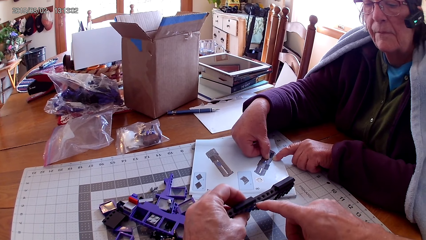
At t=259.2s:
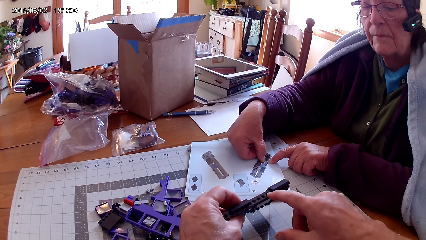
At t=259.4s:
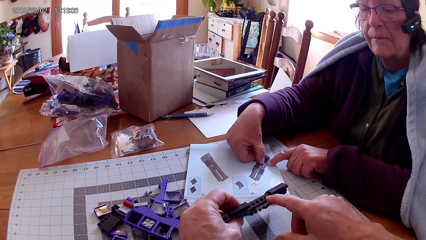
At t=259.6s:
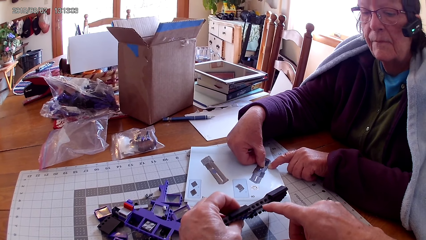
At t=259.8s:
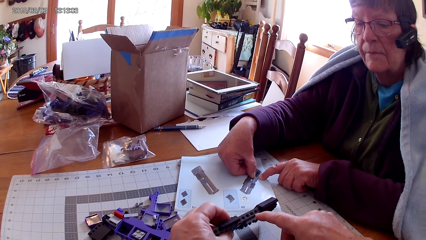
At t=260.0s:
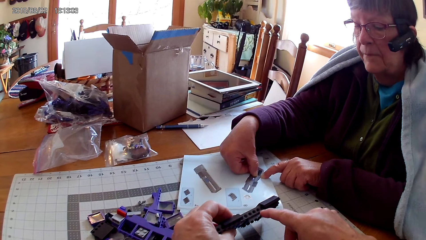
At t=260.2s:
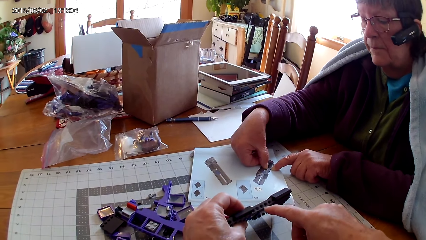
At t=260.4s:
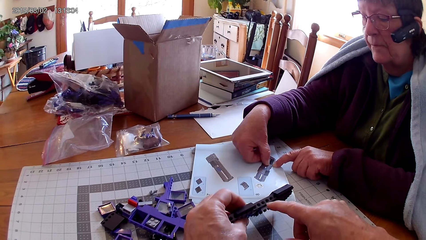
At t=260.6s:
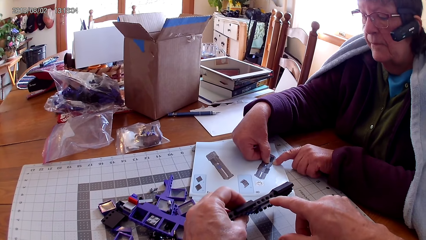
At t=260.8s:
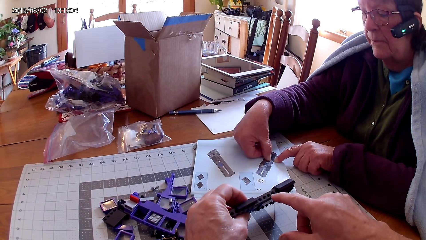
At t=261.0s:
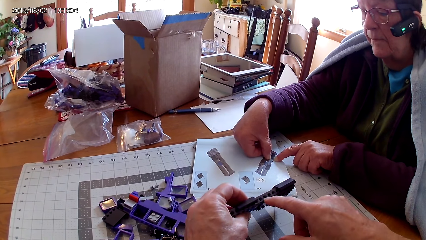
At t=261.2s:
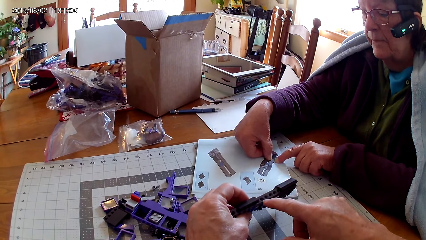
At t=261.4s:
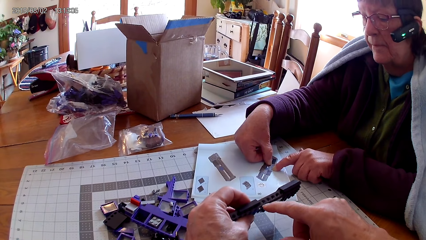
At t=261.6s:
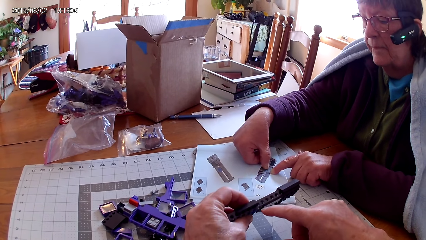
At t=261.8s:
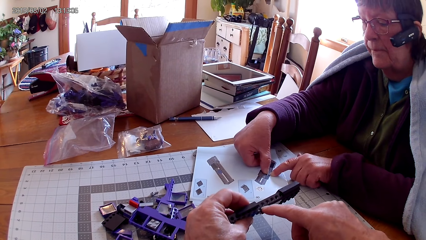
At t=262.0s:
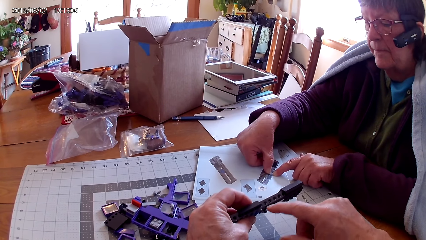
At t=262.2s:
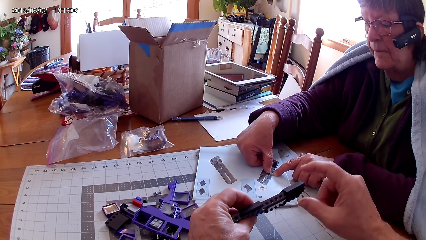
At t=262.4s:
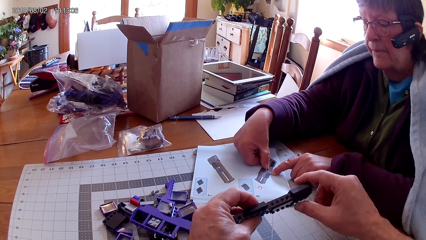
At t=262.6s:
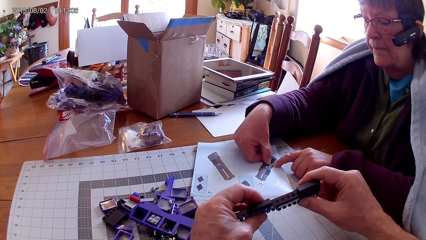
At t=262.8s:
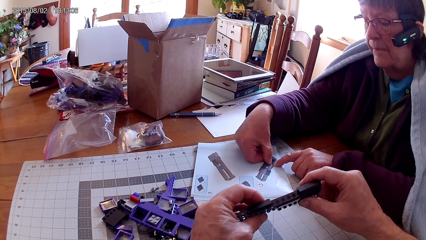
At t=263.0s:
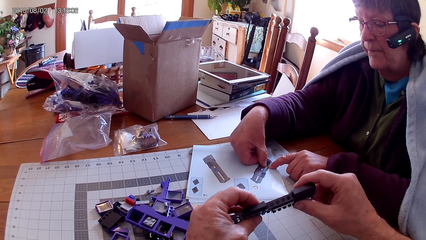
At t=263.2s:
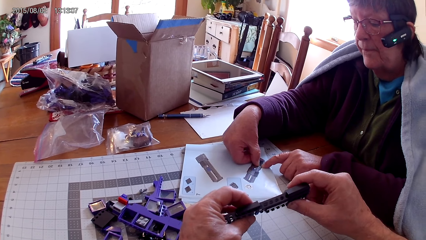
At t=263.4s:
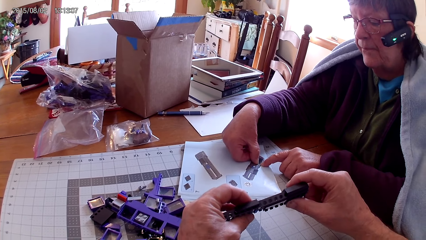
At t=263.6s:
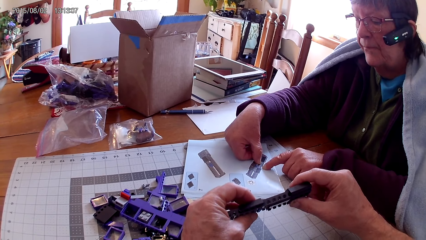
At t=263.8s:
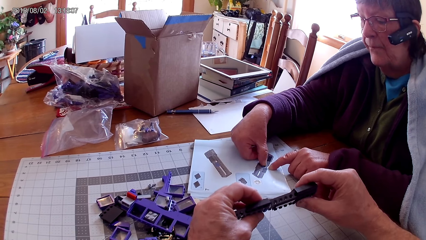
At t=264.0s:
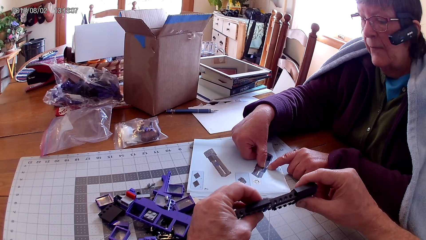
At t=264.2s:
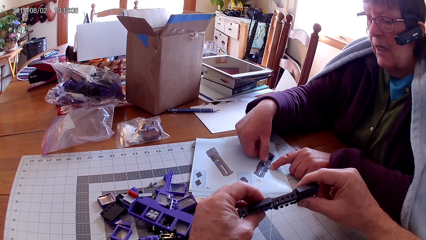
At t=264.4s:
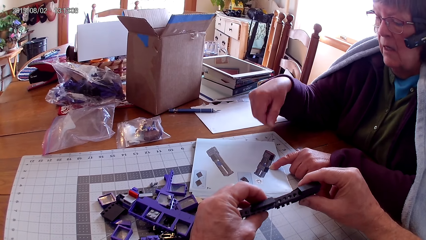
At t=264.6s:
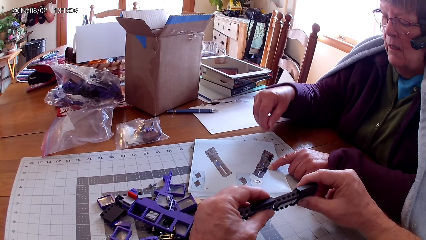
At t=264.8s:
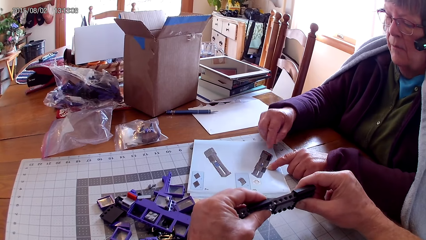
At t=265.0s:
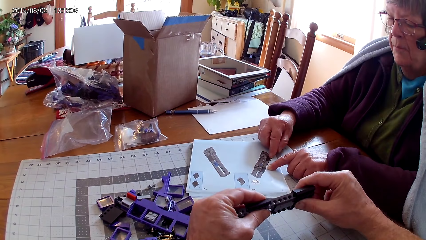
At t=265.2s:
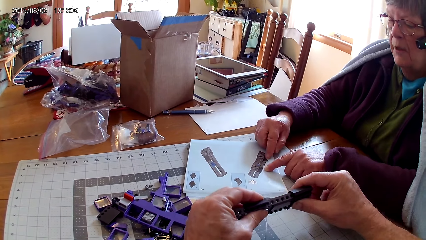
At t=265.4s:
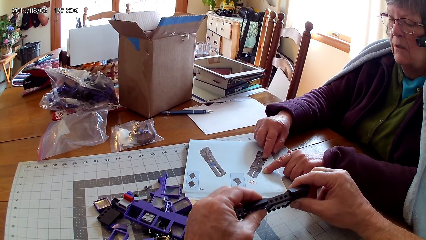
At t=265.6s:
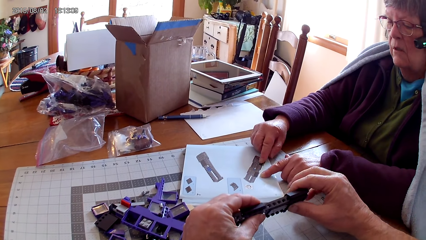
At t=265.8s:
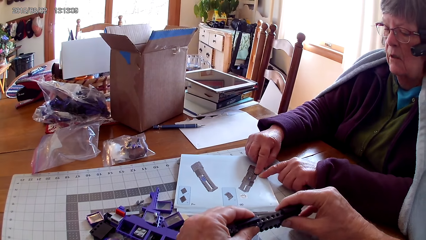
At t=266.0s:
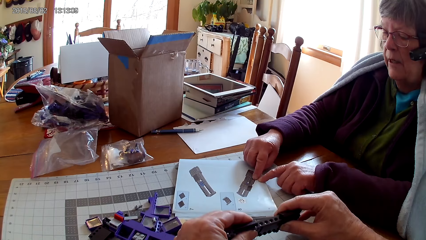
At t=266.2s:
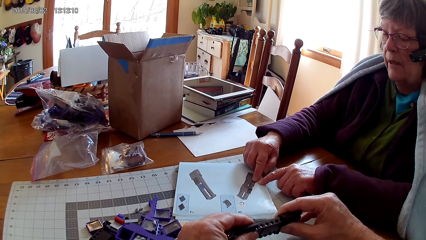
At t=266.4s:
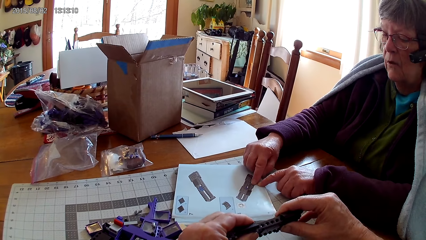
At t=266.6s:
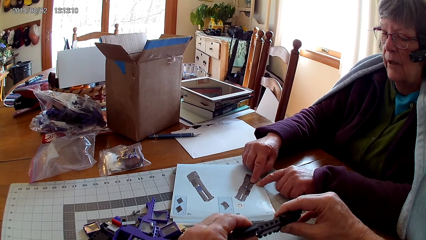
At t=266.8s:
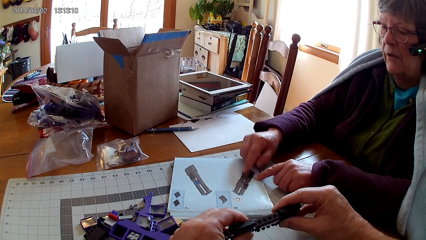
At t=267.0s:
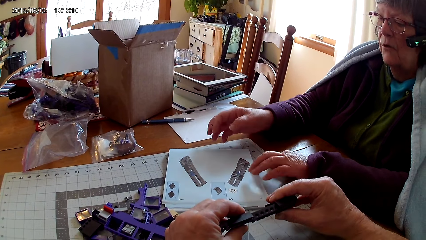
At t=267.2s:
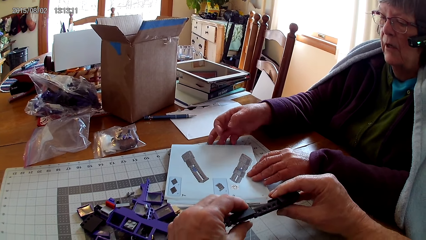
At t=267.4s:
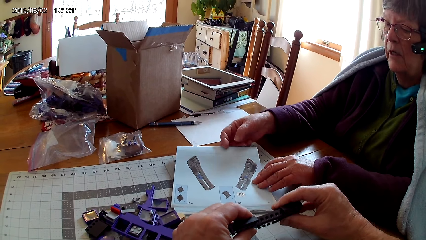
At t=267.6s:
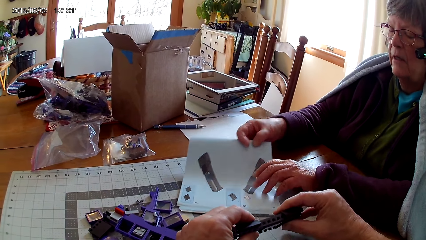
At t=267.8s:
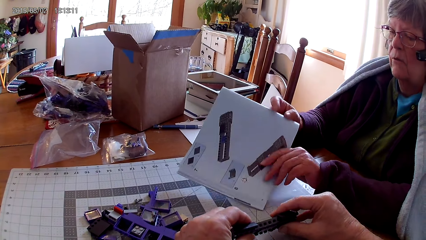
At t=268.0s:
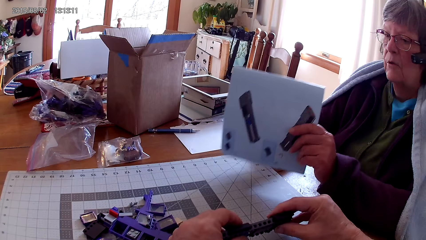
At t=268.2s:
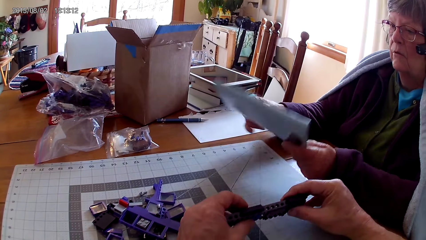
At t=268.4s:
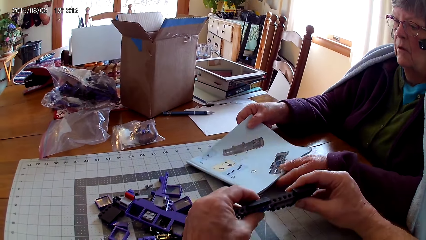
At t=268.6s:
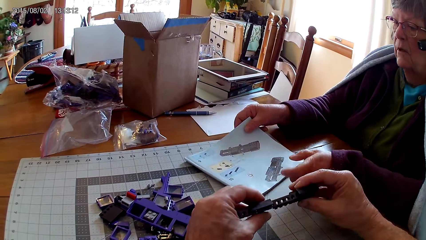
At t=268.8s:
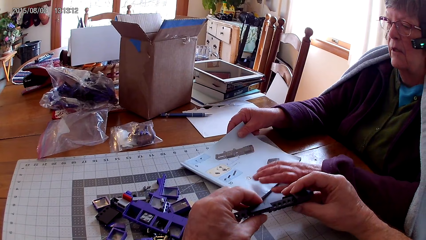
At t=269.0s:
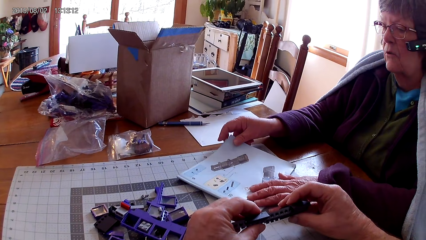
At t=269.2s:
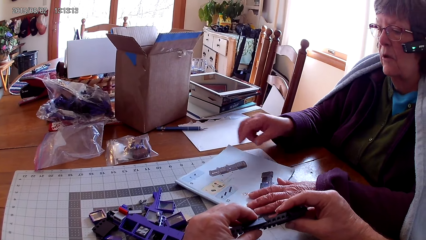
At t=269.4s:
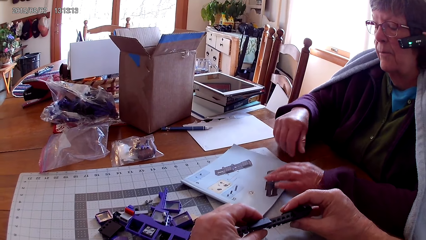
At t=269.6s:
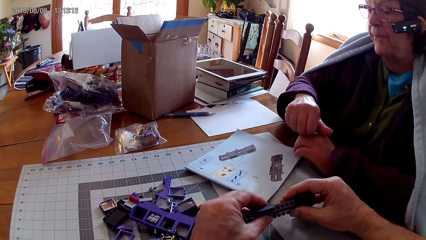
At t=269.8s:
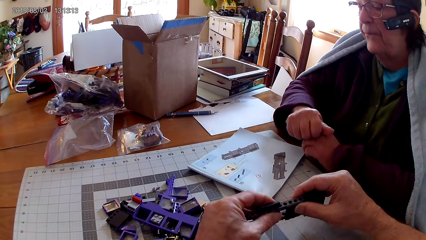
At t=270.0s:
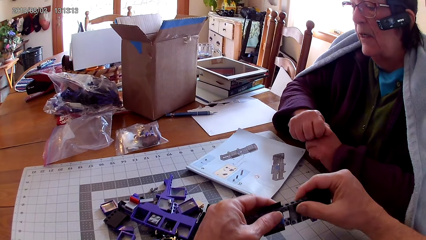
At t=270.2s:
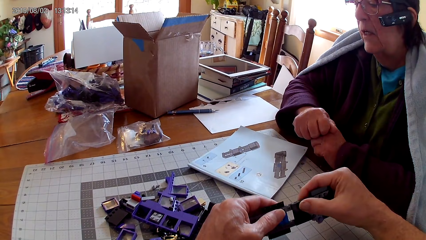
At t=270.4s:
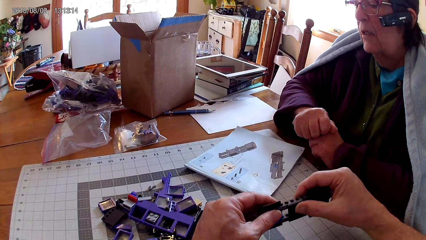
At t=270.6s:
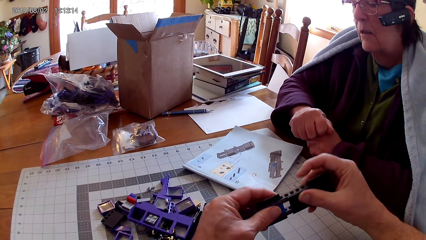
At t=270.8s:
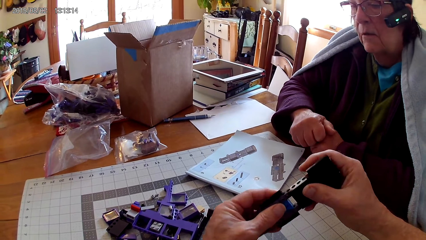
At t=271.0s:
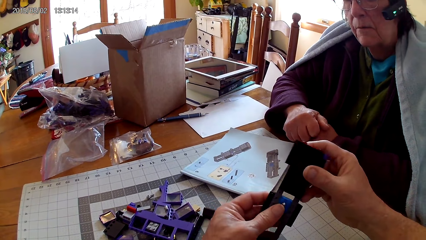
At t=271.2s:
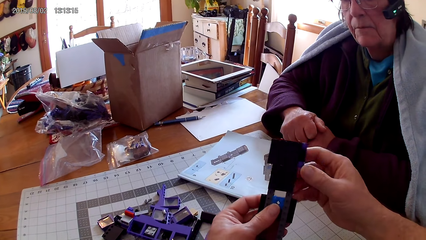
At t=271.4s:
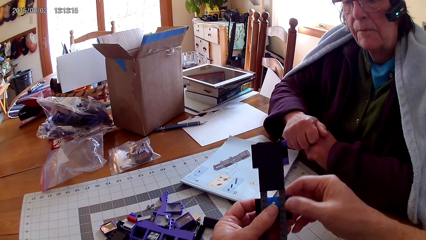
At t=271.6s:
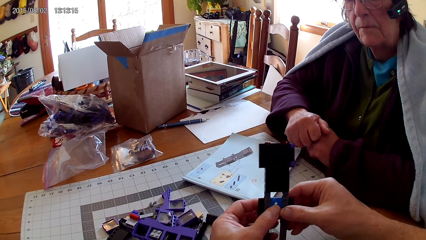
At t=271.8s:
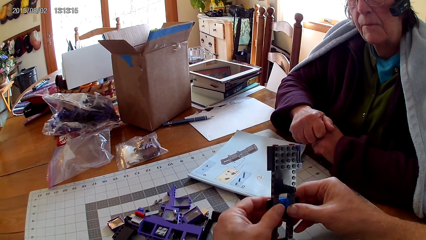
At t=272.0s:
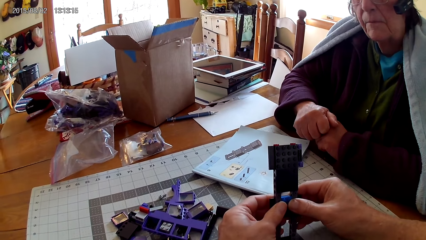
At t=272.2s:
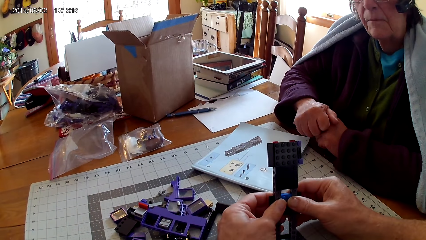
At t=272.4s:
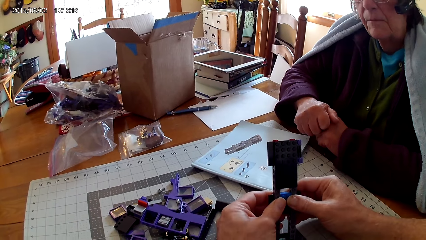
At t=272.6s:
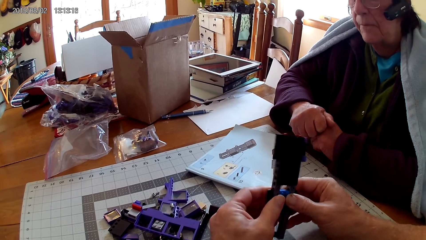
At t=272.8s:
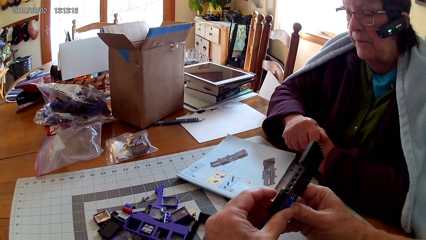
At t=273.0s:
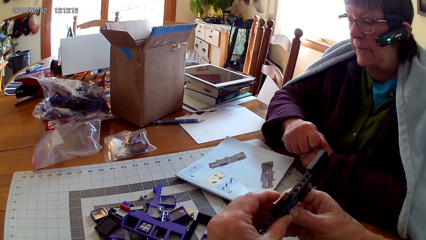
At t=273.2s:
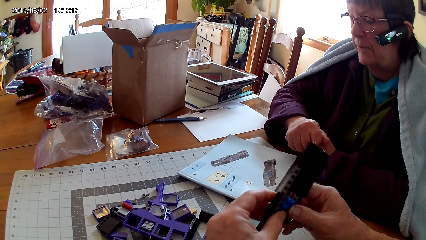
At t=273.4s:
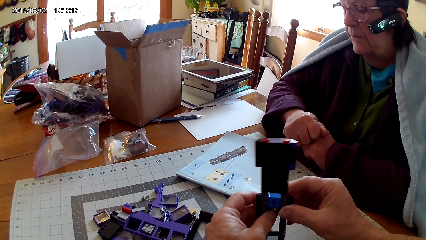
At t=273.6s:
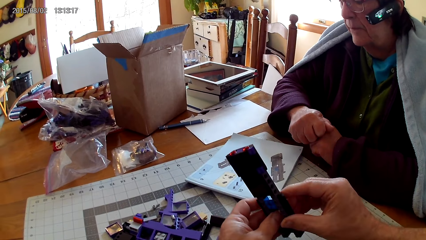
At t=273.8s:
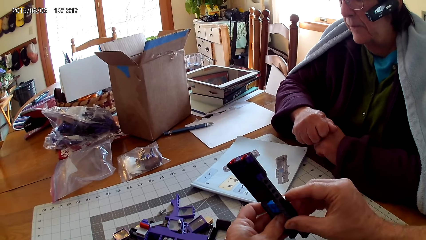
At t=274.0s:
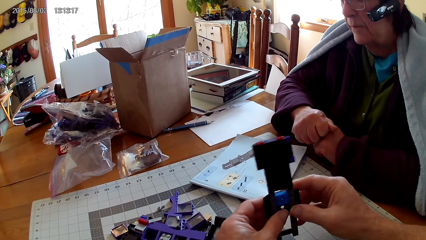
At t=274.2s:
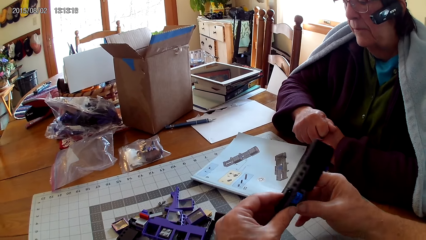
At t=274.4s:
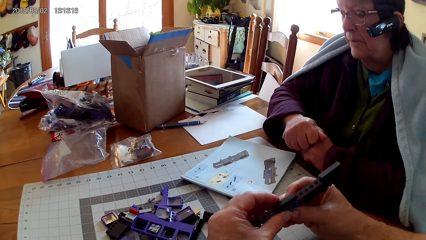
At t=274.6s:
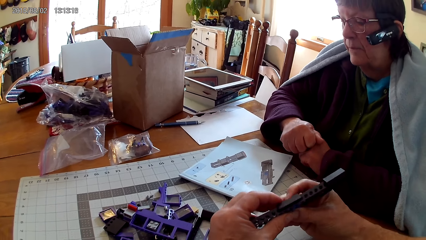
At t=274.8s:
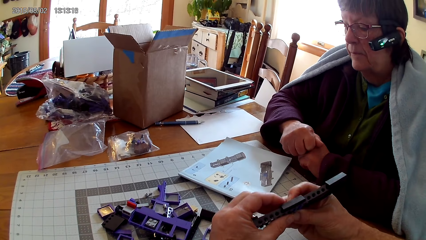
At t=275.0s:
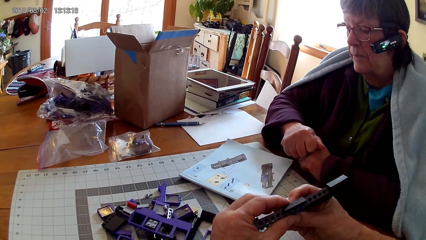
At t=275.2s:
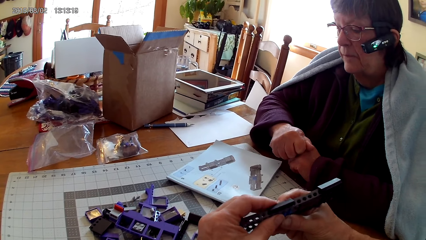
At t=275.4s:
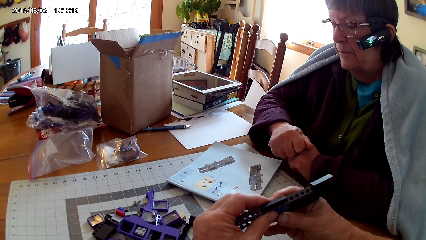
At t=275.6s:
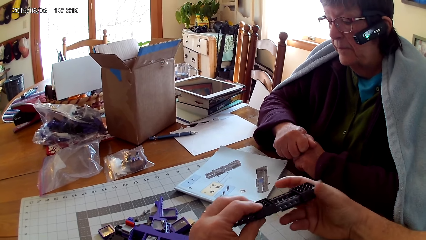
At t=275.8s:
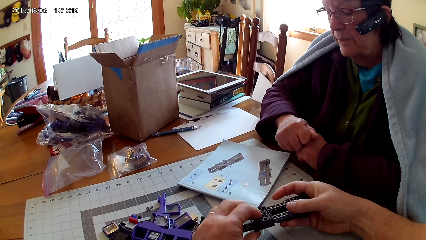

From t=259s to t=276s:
A person looks at the picture in the manual book. The person turns the manual book. The camera wearer looks at something. The person looks at the manual book. The camera wearer looks at something.
